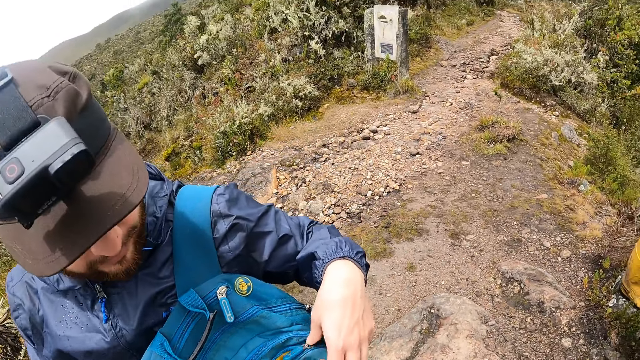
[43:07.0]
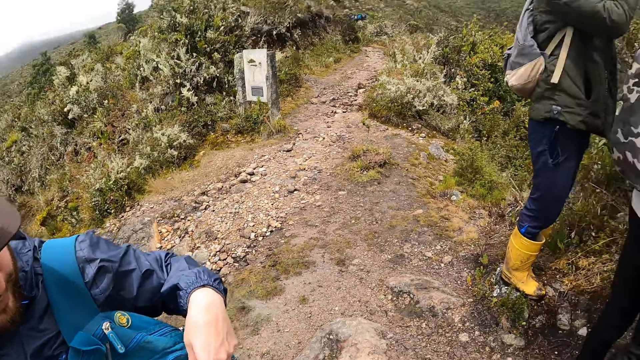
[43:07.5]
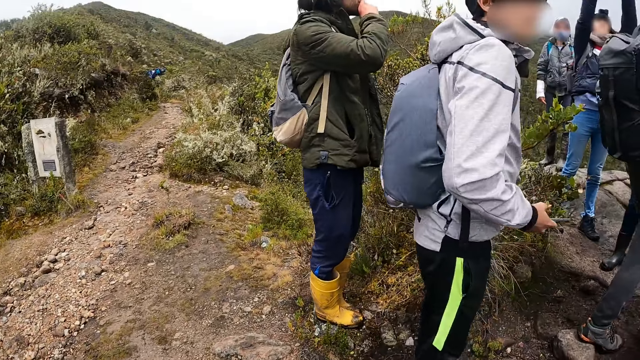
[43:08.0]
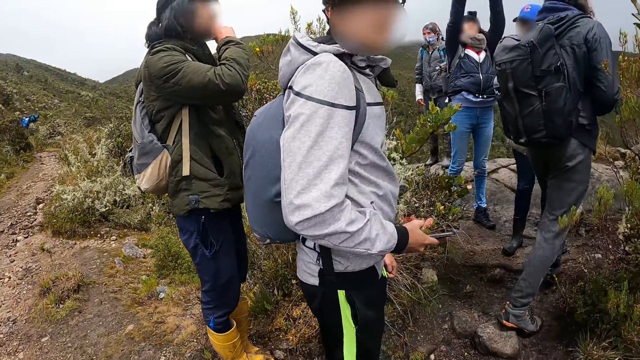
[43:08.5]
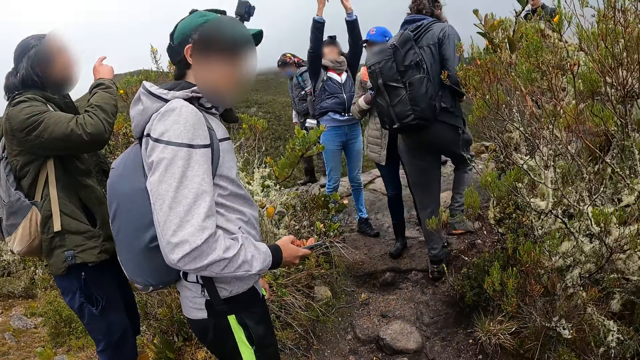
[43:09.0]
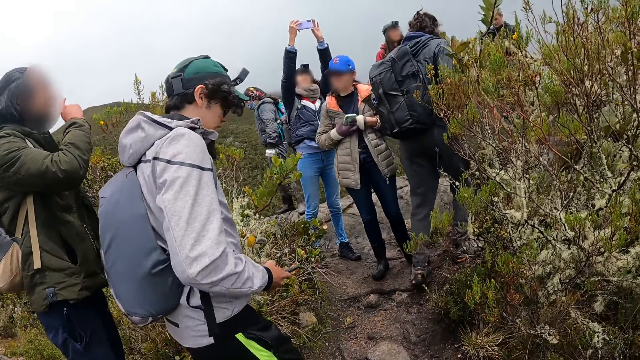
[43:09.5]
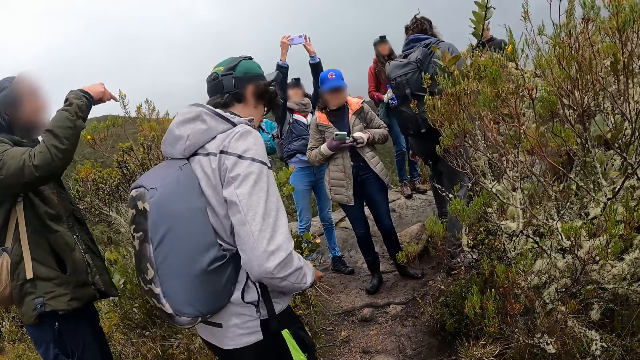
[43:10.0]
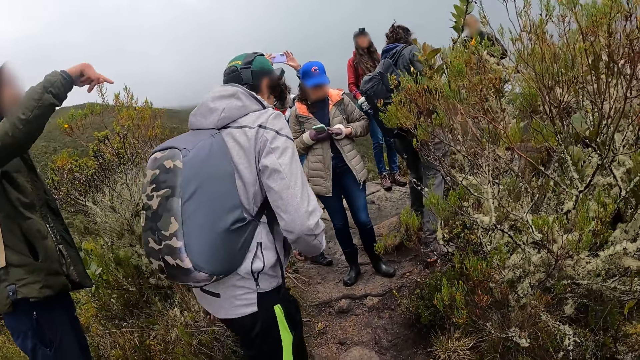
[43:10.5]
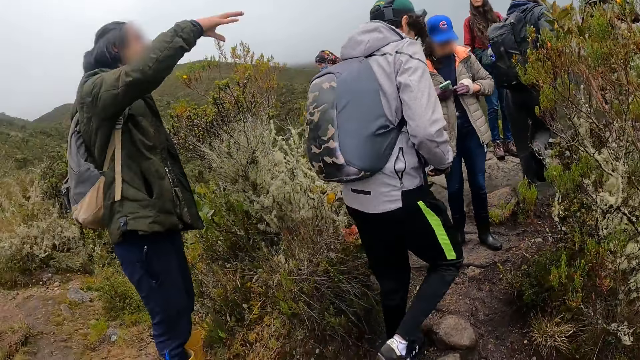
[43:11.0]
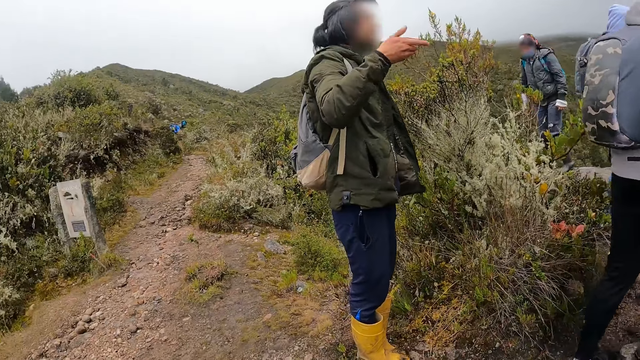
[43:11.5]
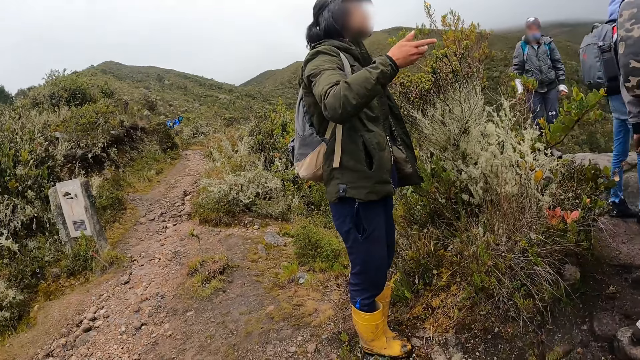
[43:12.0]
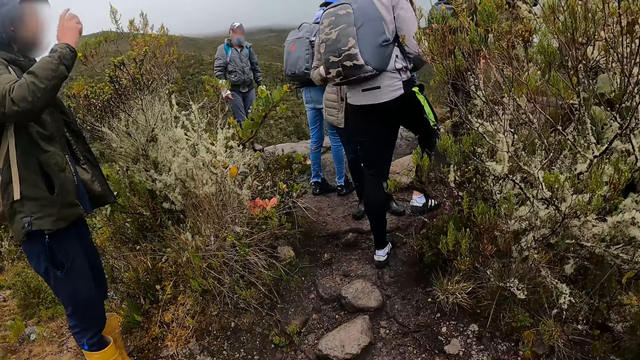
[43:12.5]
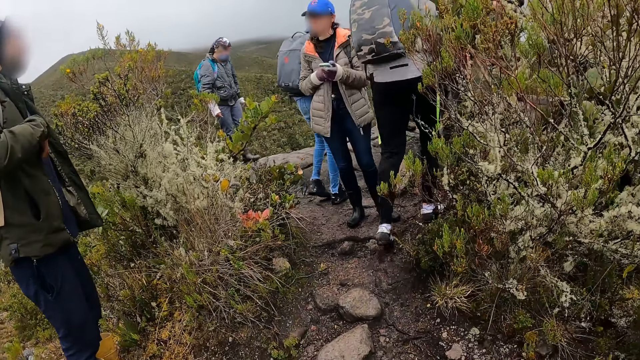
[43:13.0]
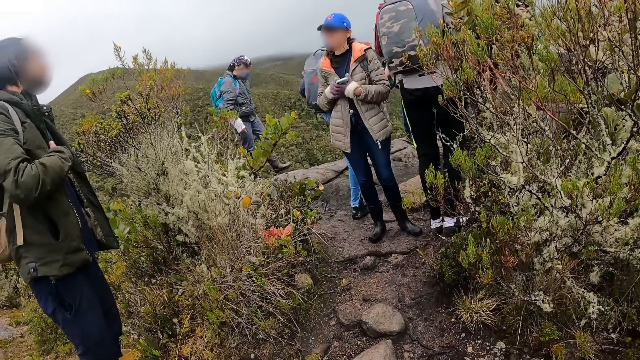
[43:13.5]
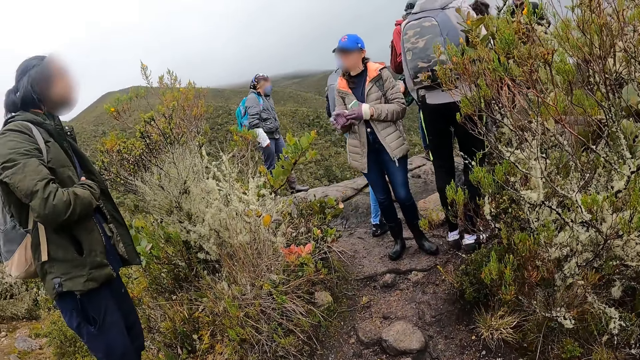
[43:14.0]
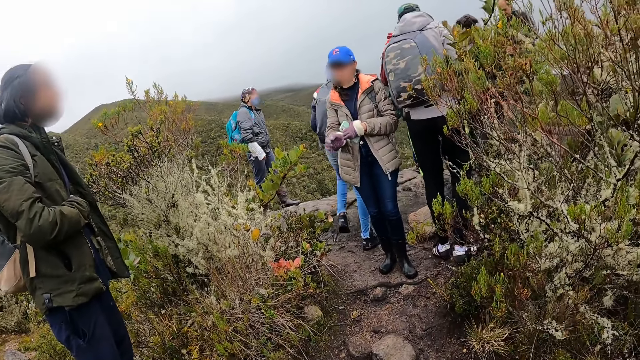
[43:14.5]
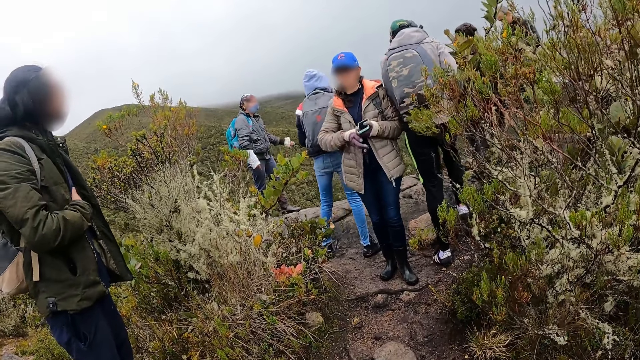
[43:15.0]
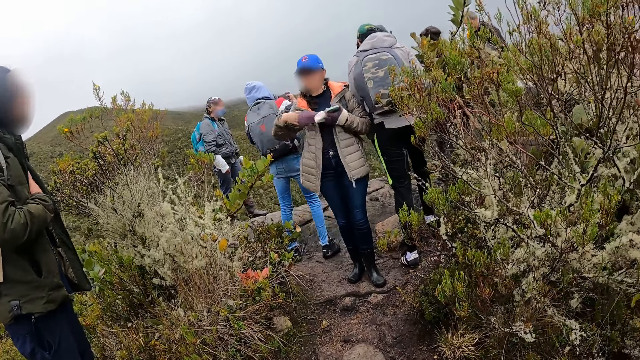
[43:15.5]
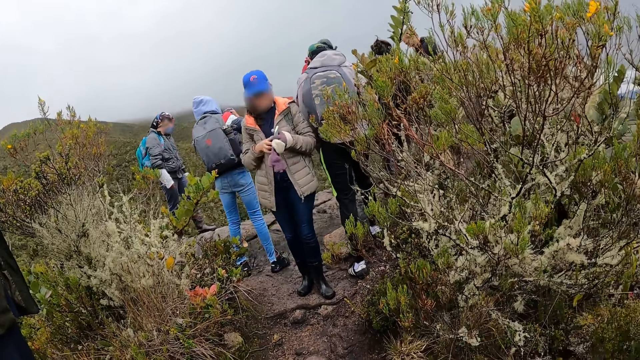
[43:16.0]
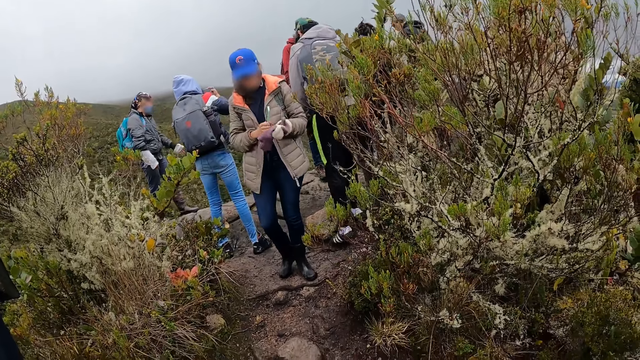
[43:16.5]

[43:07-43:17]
The camera wearer walks on the field. The group of people interact with each other.

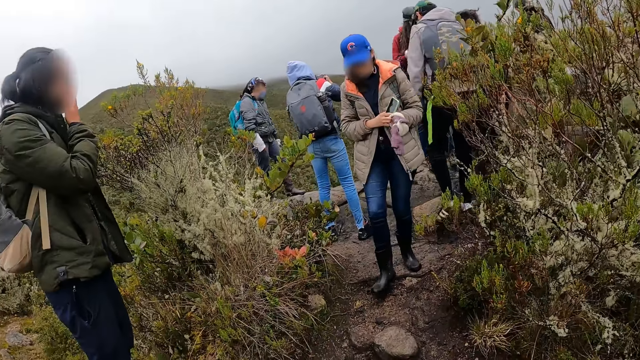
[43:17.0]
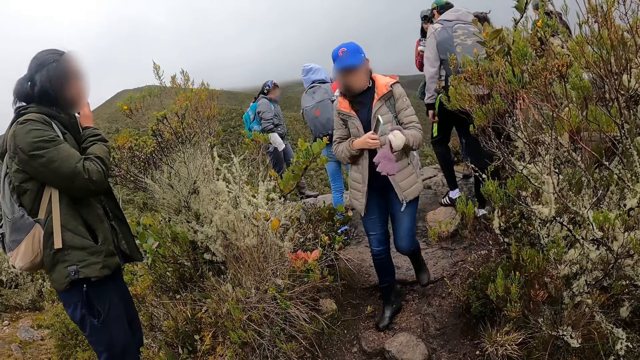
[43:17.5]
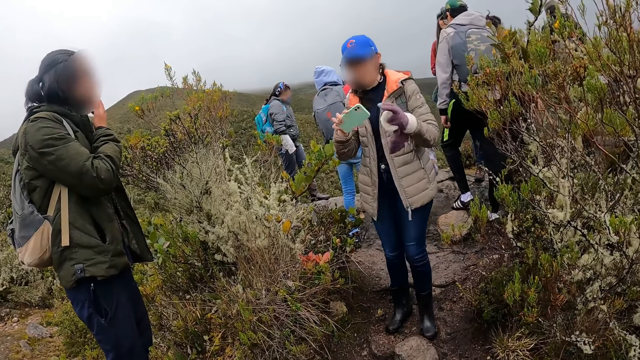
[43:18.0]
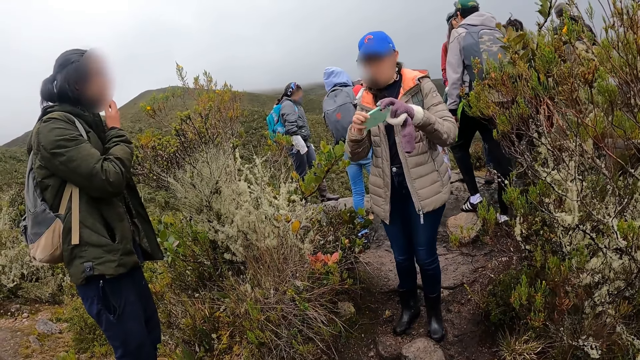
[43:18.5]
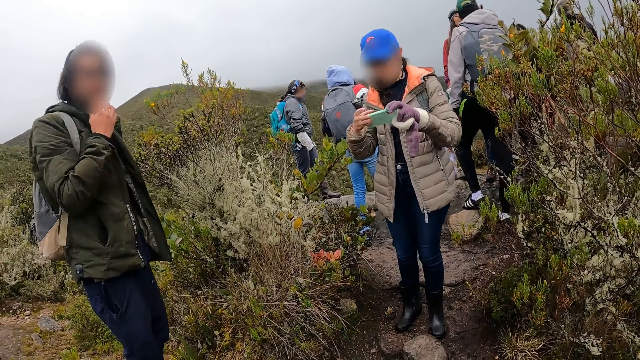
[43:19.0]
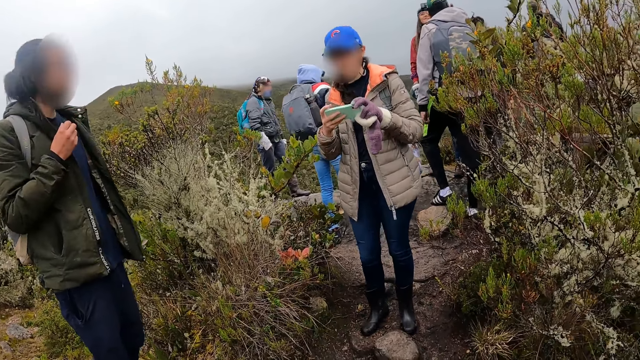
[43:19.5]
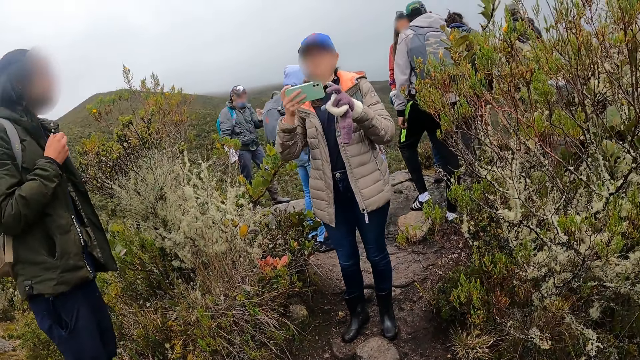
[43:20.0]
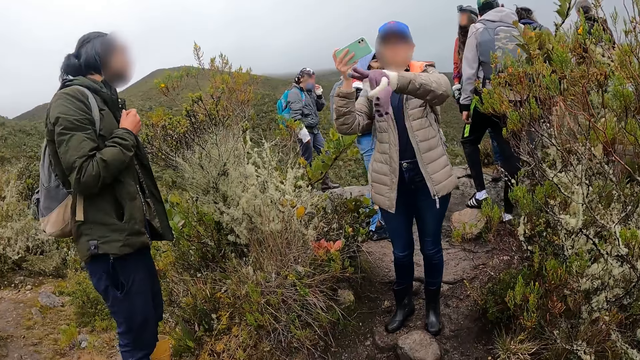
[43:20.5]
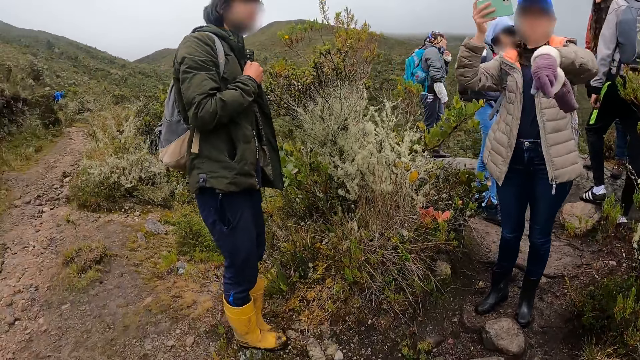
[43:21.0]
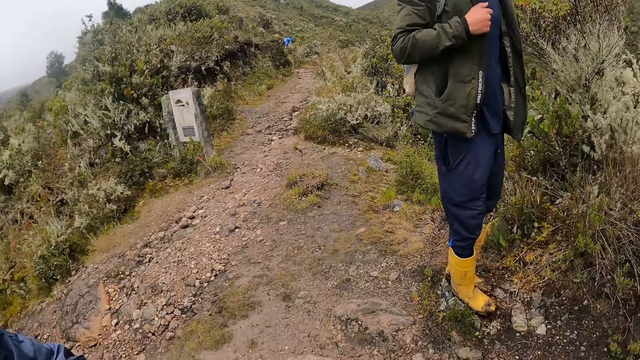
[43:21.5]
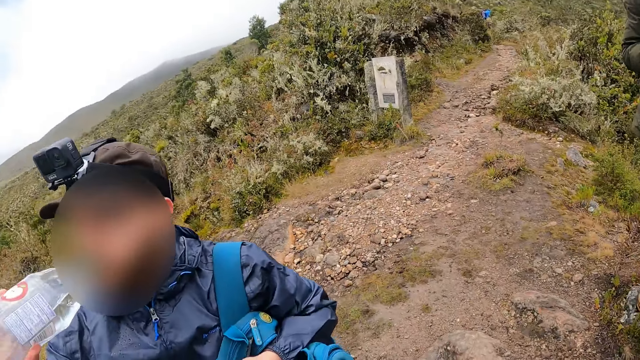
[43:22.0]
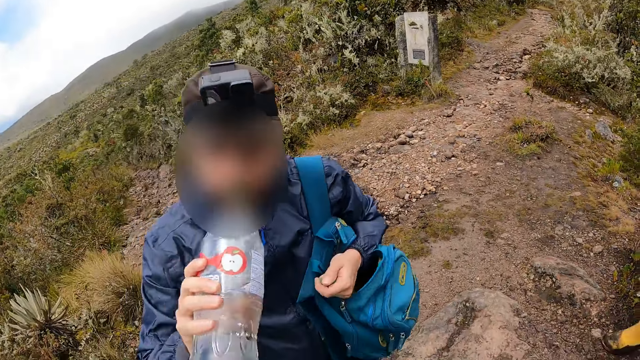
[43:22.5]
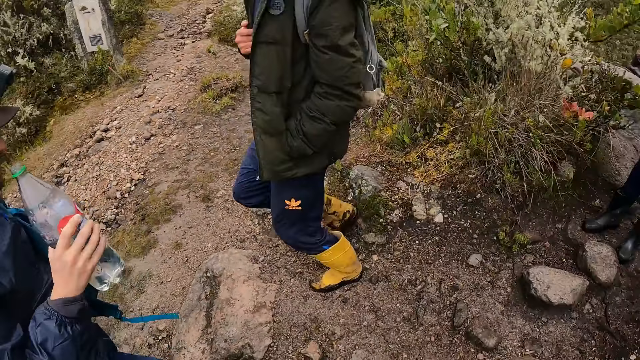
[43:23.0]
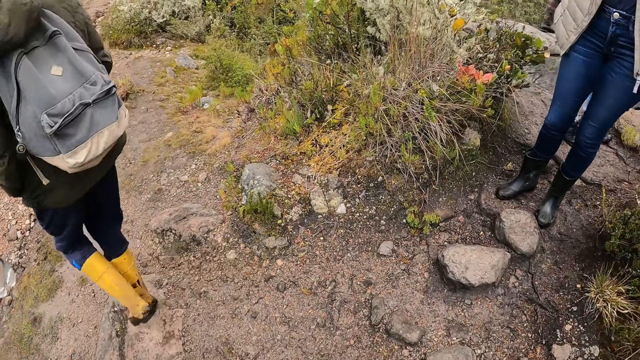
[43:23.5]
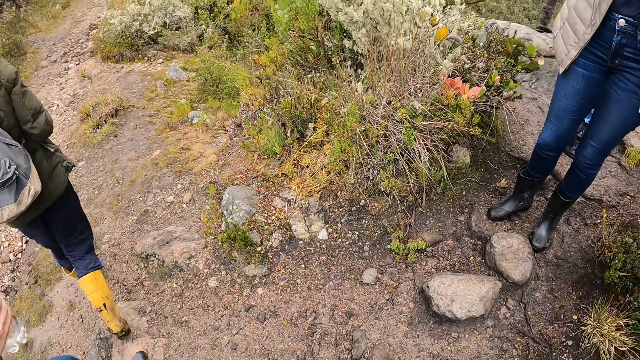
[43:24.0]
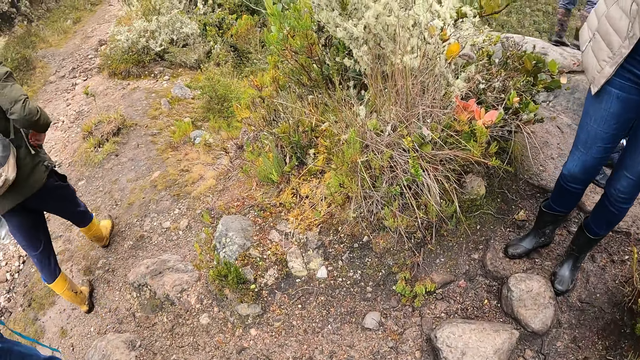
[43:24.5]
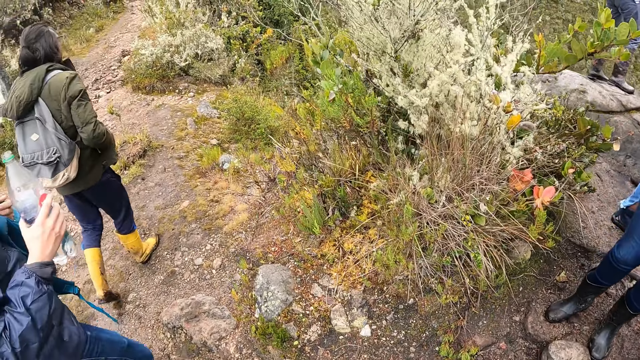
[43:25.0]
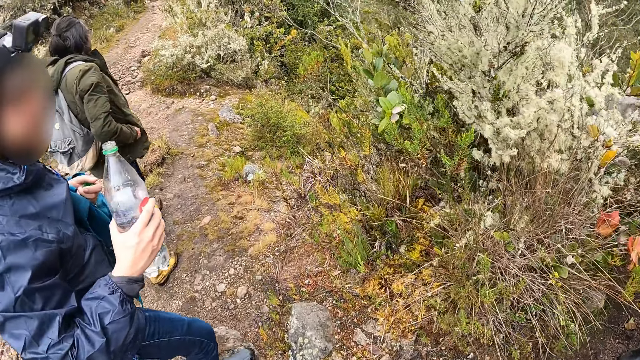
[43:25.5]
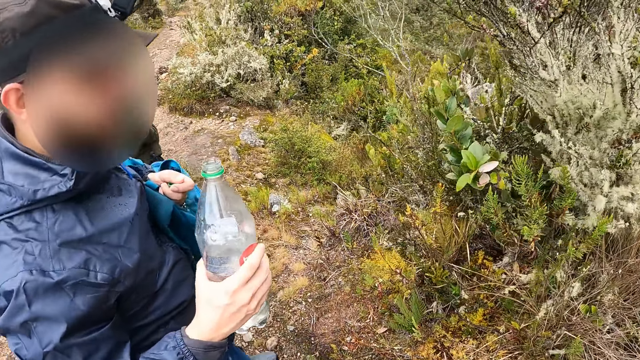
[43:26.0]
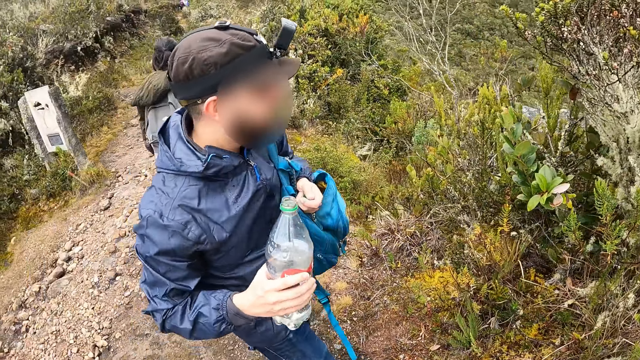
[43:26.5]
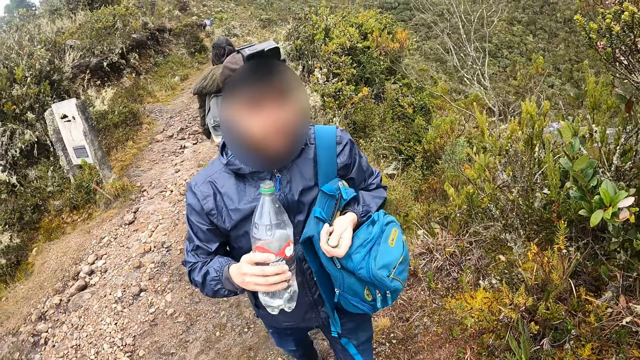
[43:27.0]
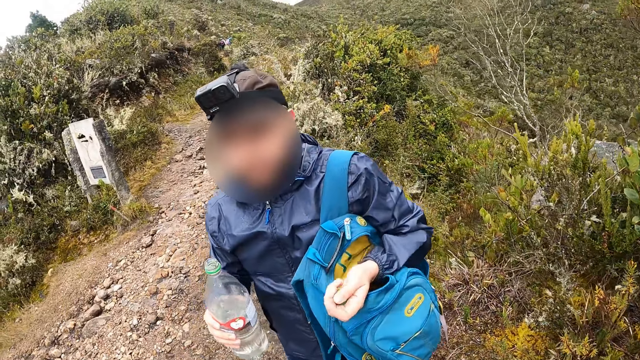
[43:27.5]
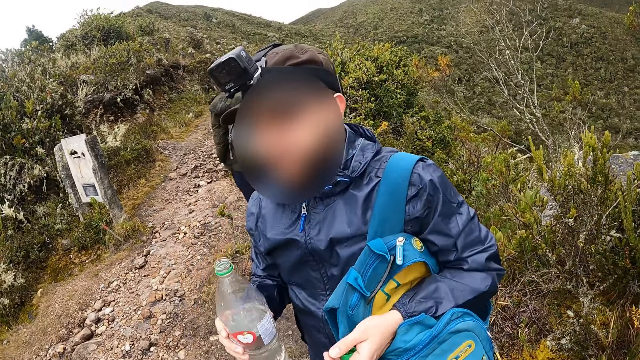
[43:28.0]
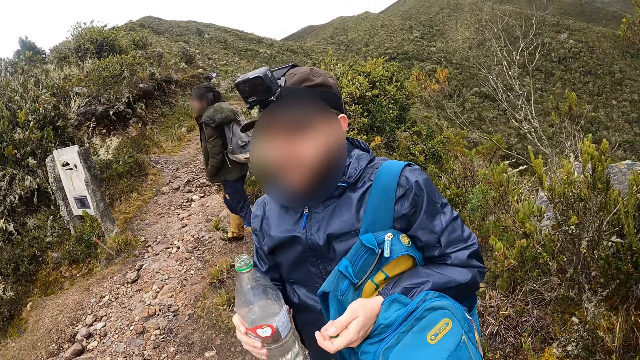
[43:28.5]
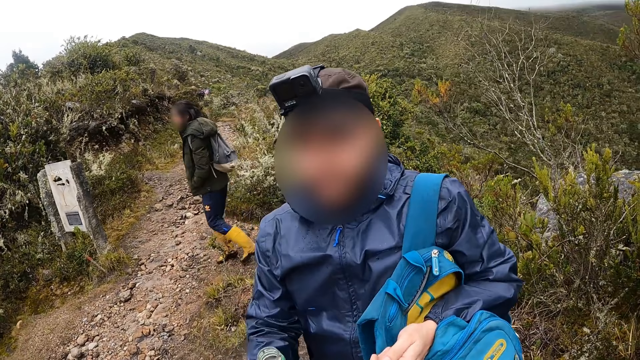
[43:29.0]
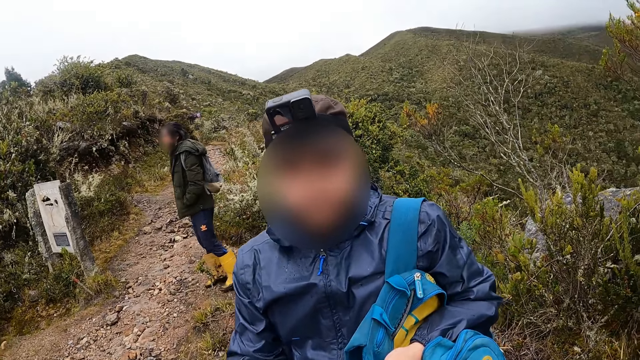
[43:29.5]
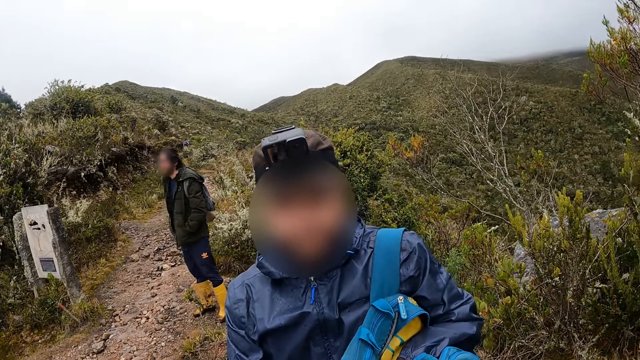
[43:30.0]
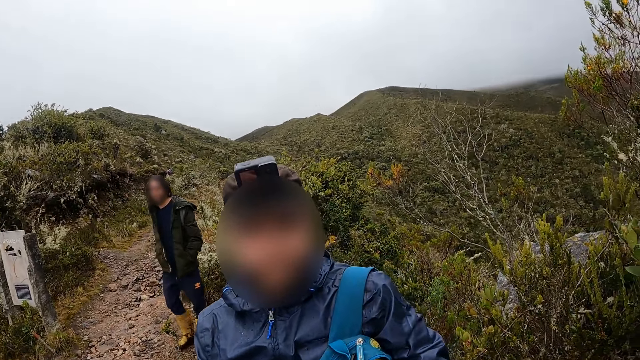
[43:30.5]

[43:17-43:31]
A woman holds a phone in both hands. The man drinks water from the bottle in his right hand. The camera wearer interacts with the man.
